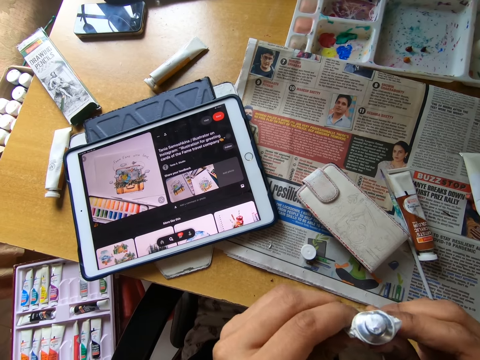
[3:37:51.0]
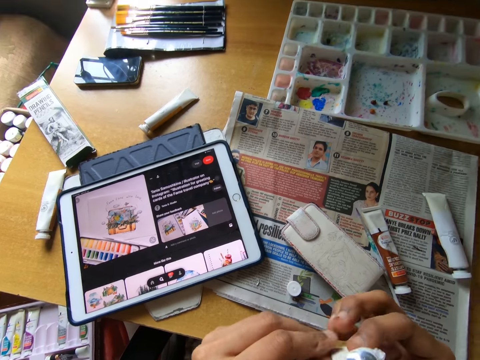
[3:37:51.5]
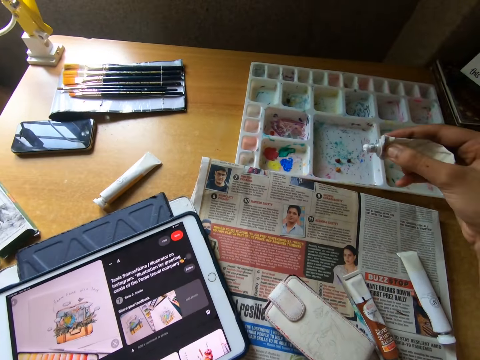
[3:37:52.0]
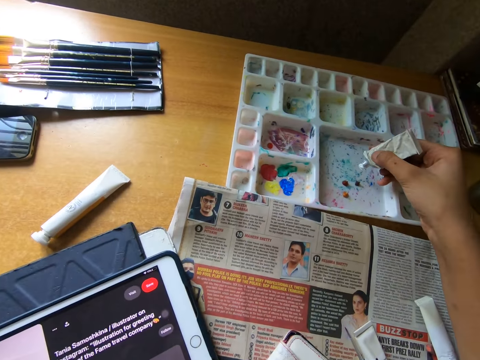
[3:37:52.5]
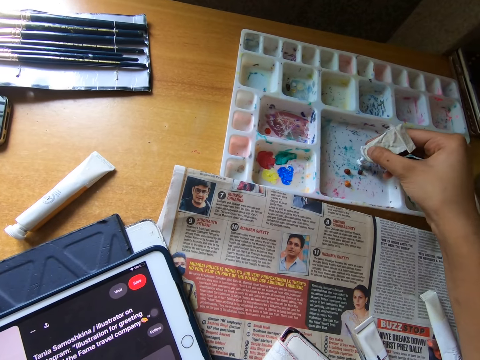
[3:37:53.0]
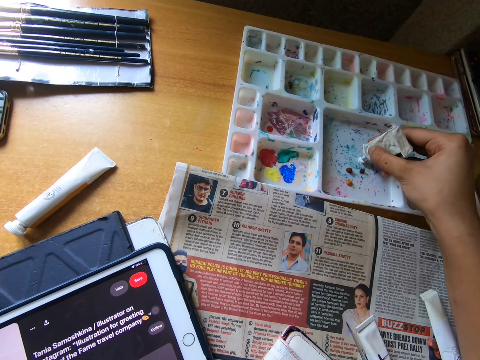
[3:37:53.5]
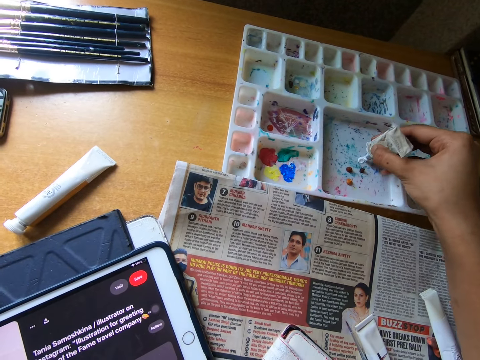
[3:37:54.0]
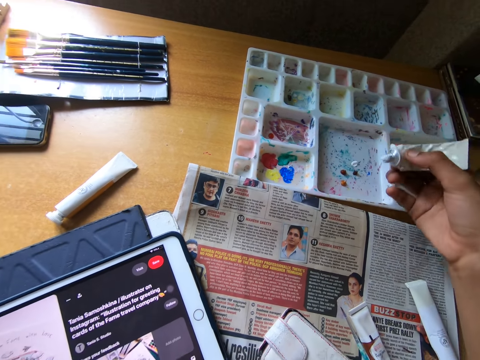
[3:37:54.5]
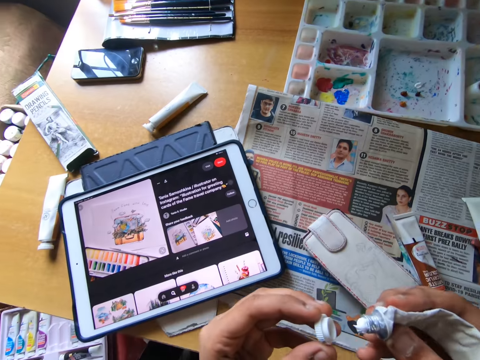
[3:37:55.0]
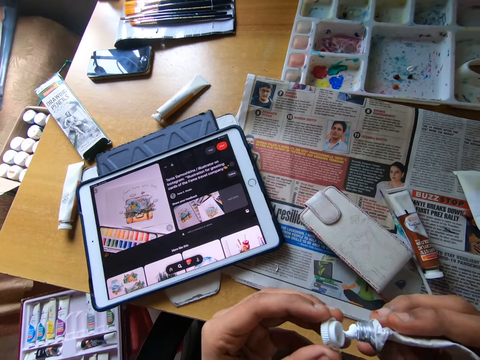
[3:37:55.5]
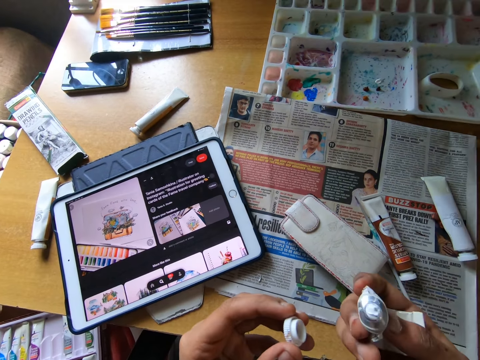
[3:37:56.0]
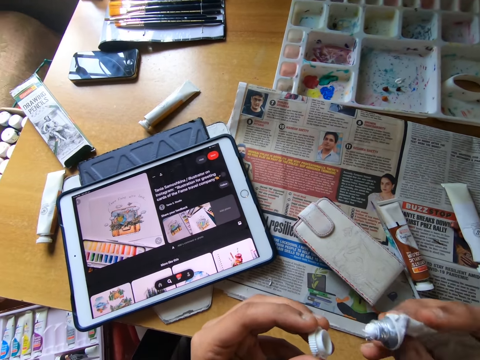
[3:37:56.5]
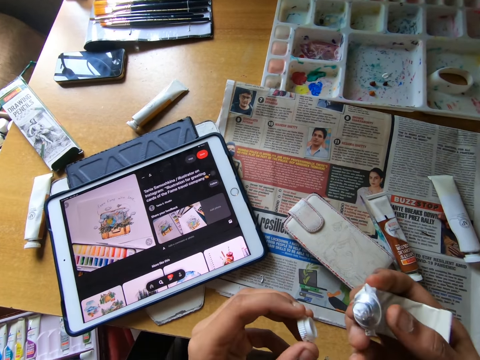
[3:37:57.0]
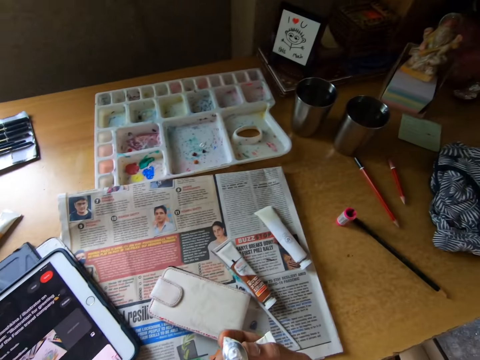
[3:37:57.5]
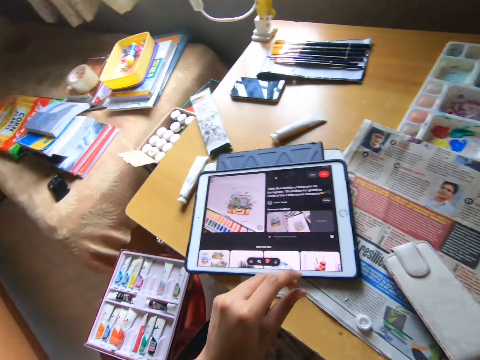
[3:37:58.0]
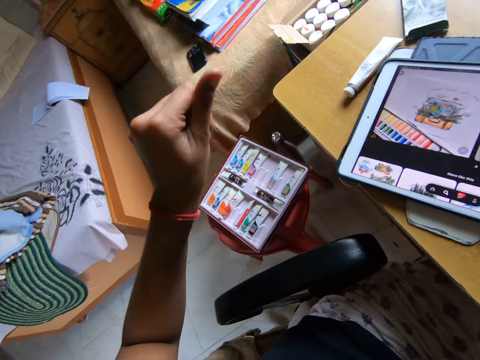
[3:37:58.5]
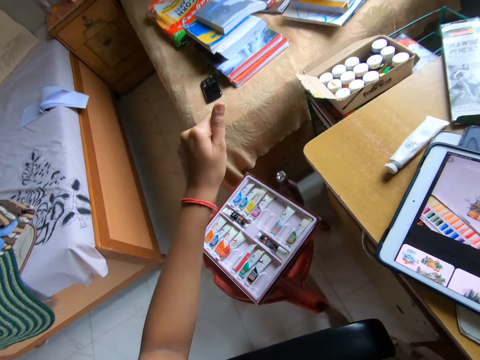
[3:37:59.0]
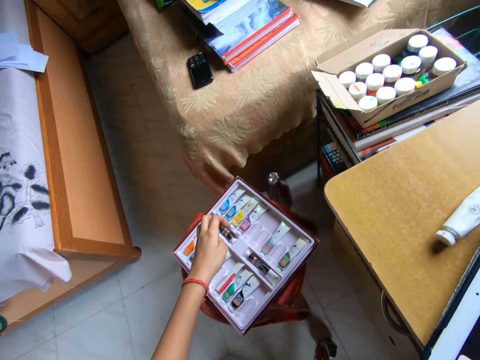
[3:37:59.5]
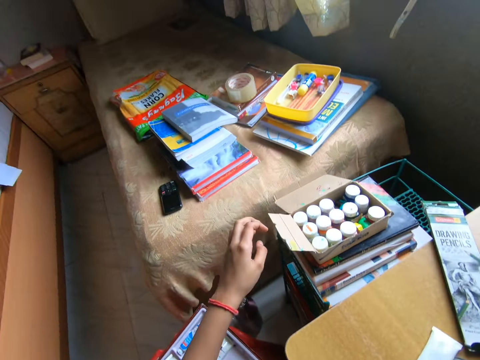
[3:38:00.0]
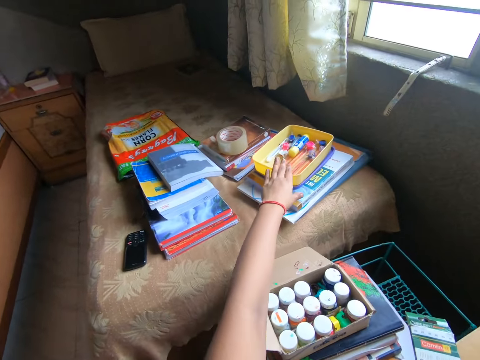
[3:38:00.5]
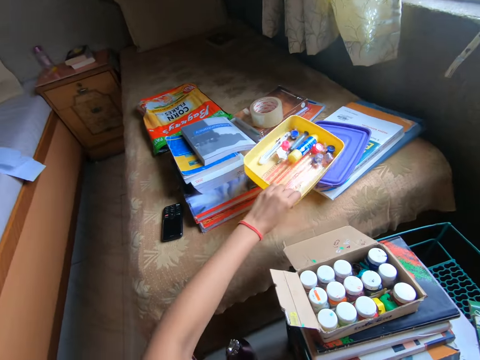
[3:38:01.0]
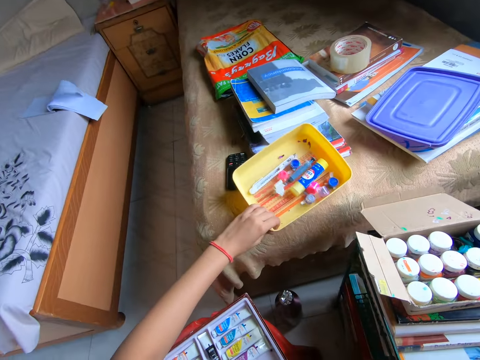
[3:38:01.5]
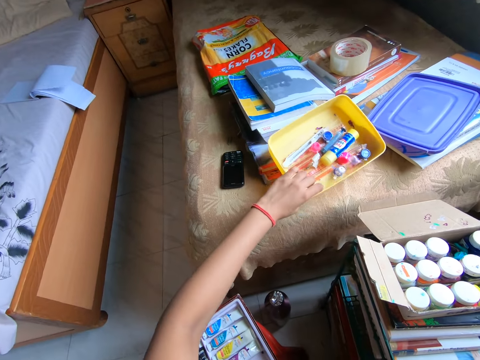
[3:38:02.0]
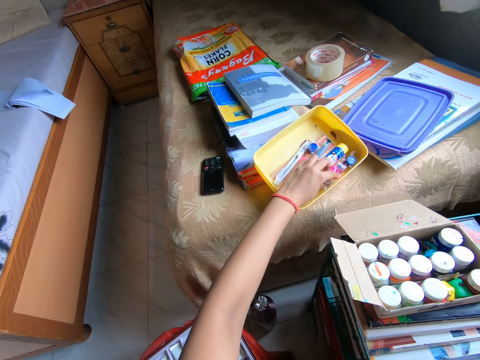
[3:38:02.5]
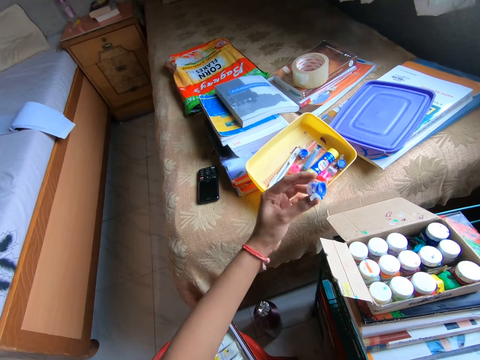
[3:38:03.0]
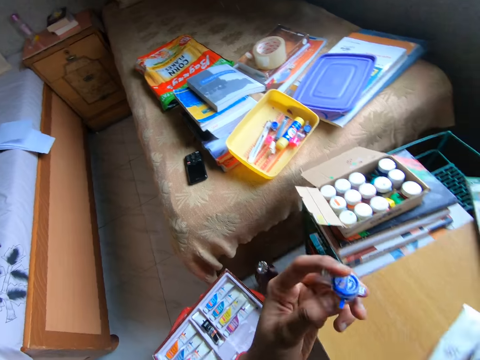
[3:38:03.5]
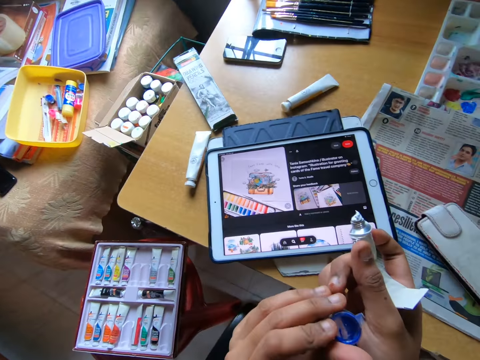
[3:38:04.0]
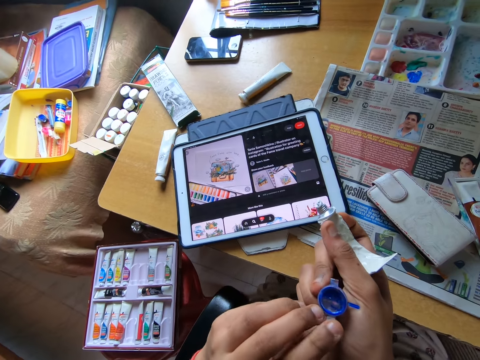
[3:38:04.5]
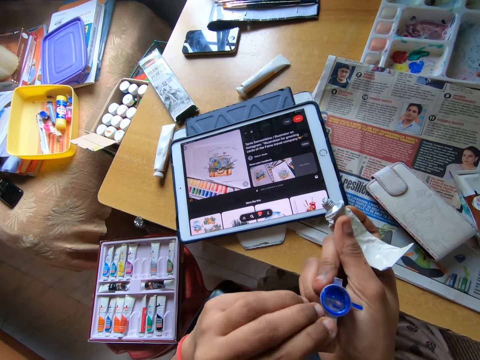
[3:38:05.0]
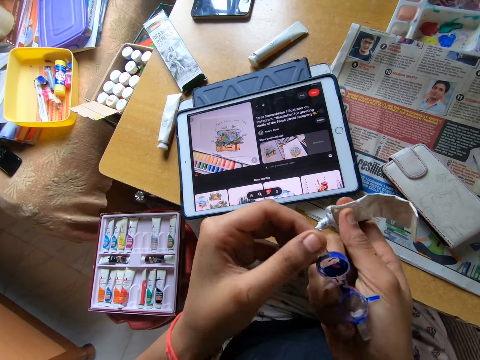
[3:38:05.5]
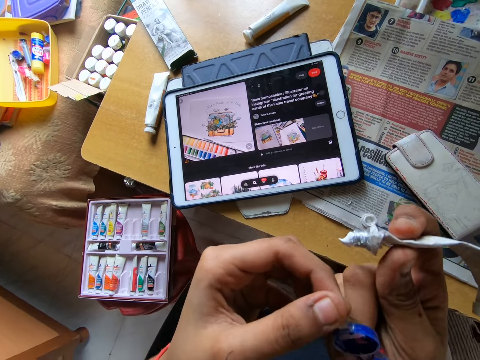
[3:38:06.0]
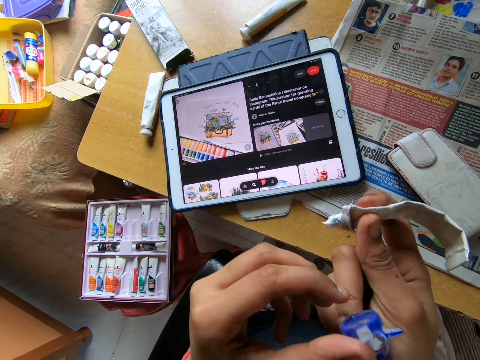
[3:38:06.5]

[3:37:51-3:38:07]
The camera wearer squeezes out some of the paint on a palette on the table with his right hand. He places the cover of the paint on the table with his left hand. He drags a bowl on a bed closer with his left hand. He picks up a container and puts the container on the bed. He picks up a jar from the bowl with his left hand. He opens the jar in his right hand with his left hand. He passes the jar in his left hand to his right hand.

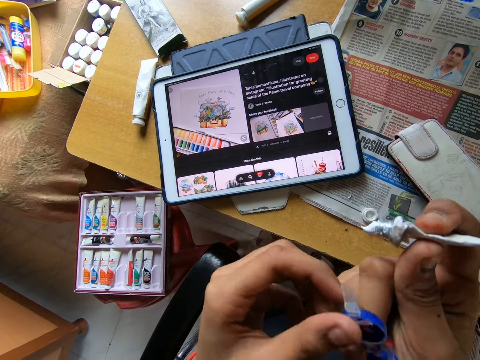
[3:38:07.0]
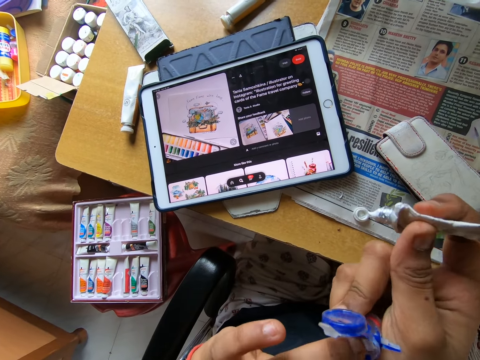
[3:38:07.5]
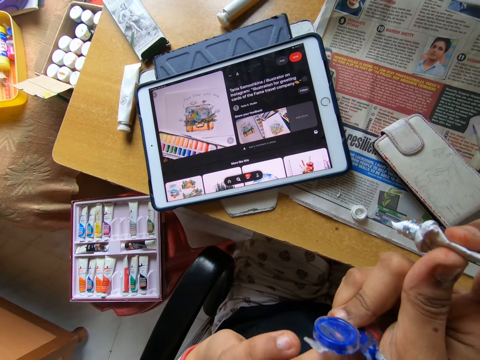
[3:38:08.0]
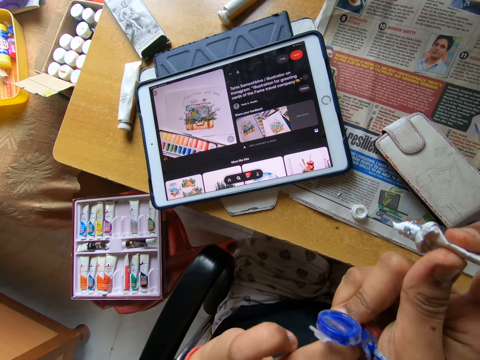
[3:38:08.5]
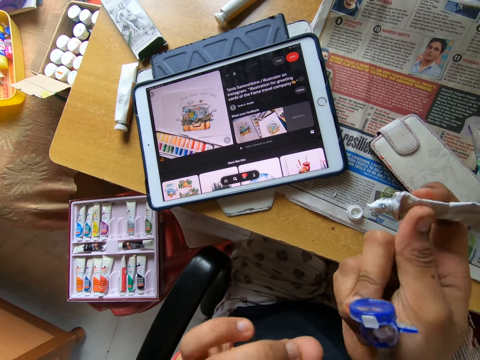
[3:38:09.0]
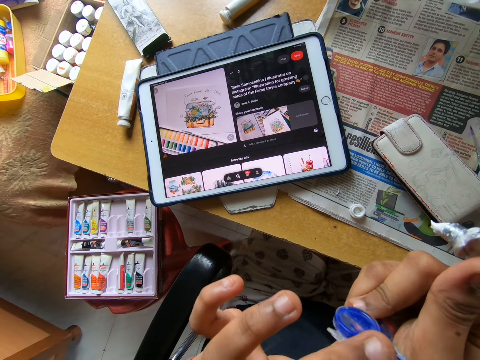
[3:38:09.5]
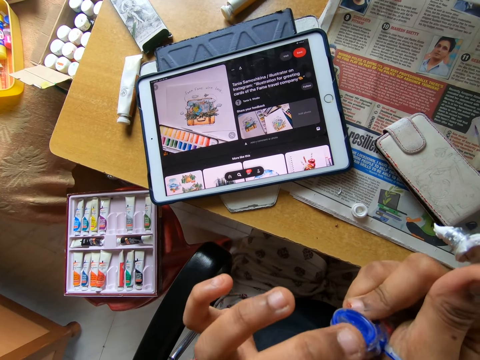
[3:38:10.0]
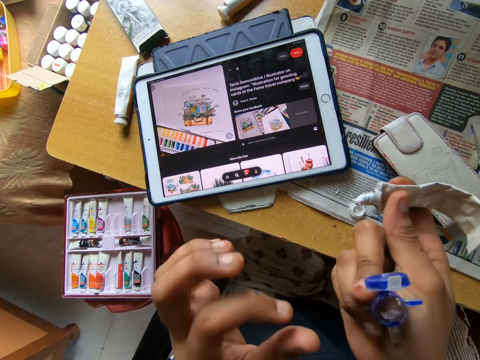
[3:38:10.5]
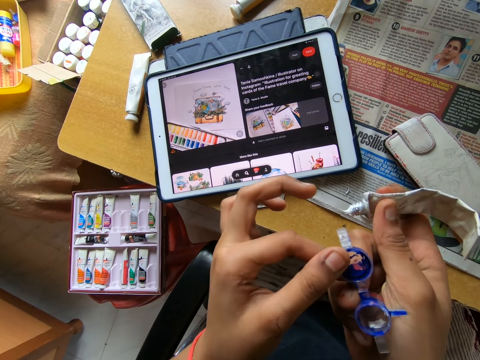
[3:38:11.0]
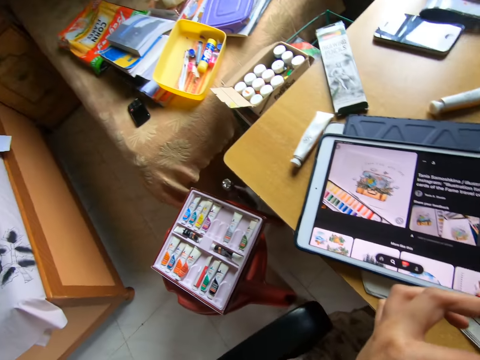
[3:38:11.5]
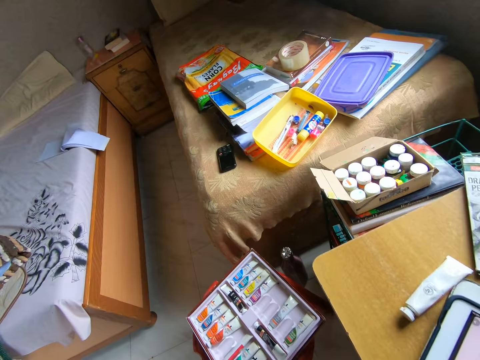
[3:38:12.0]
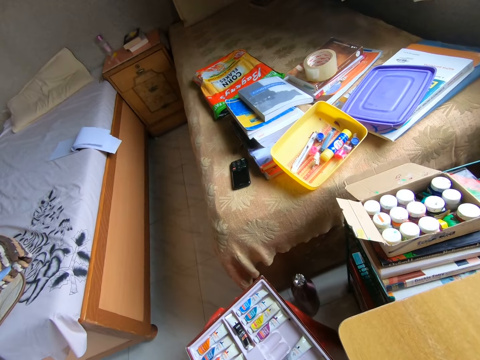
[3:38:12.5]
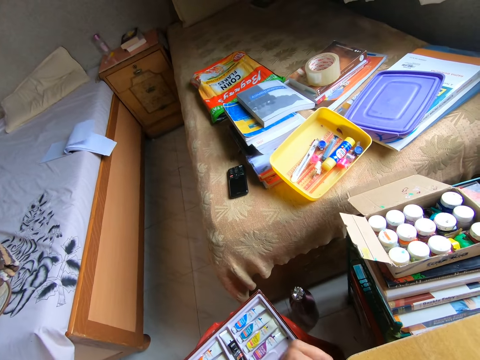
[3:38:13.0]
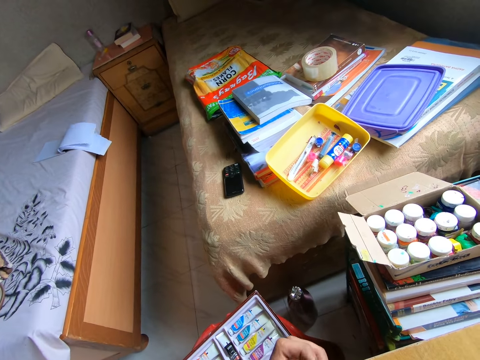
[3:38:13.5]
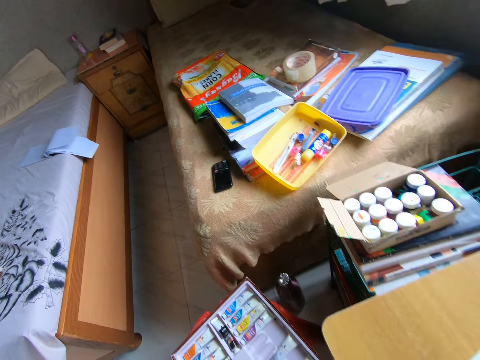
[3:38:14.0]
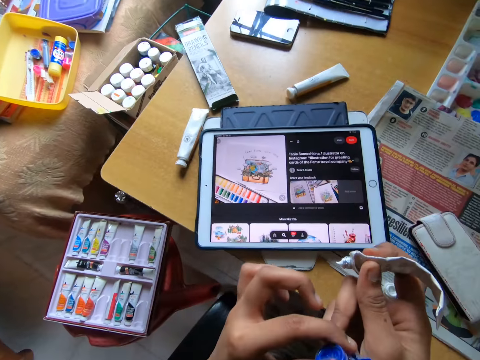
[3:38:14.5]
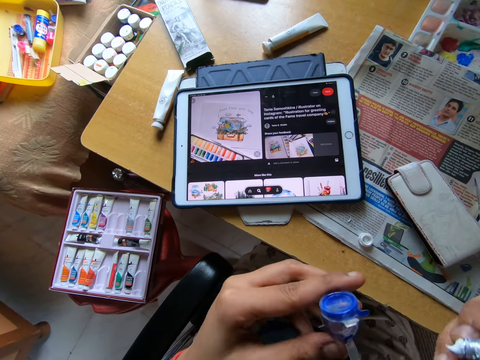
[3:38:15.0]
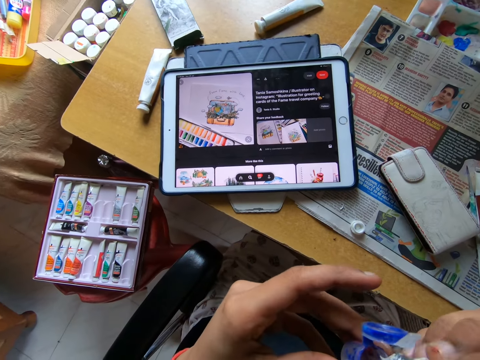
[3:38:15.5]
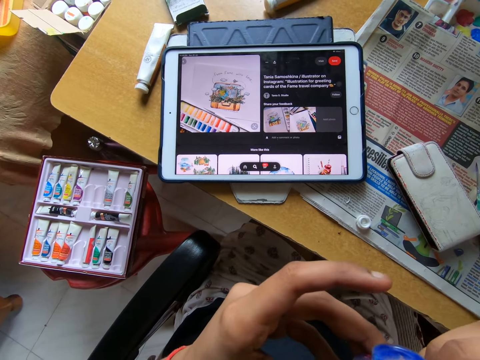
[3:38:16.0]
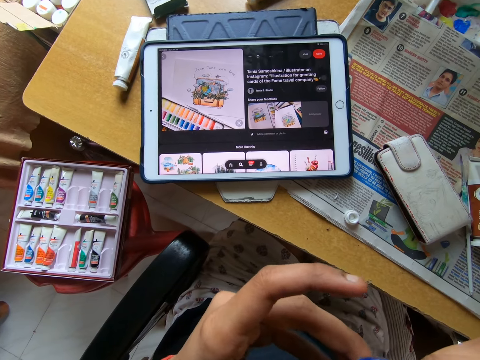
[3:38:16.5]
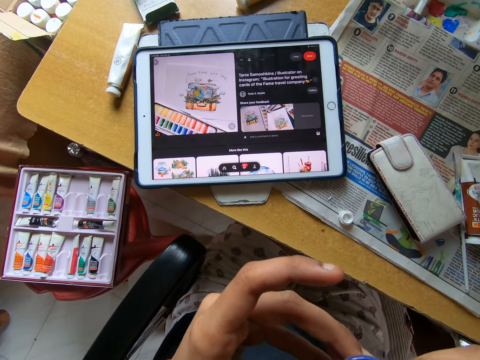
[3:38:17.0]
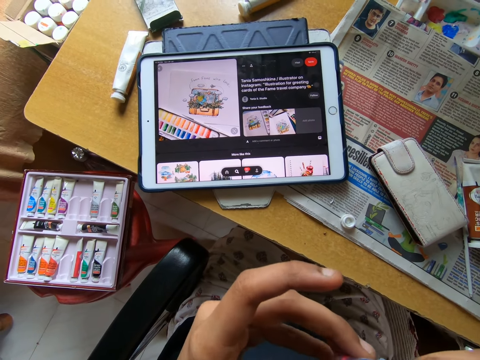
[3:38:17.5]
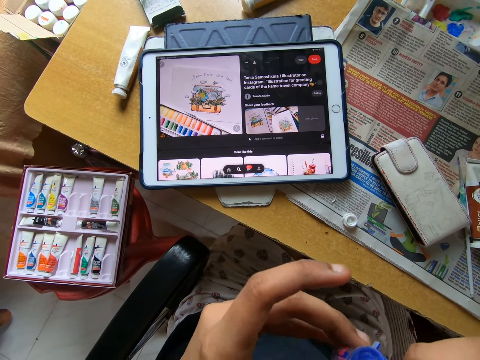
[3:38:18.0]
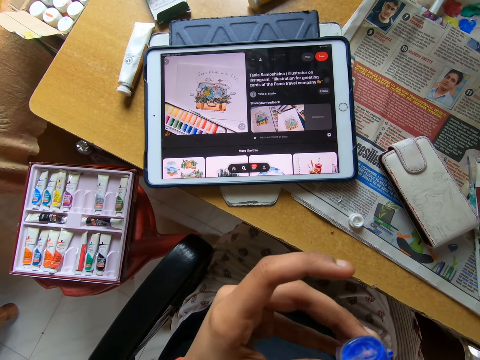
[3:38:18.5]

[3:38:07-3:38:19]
The camera wearer feels the inside of the jar in his right hand with his left hand. He wipes the storage tin with his finger. He pulls the lid. He passes the jar in his right hand to his left hand. He squeezes some of the paint in his right hand into the jar in his left hand.
